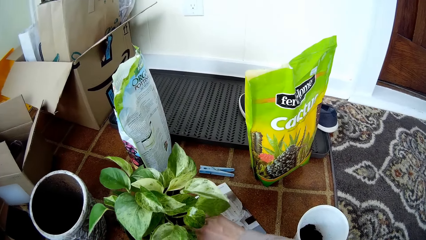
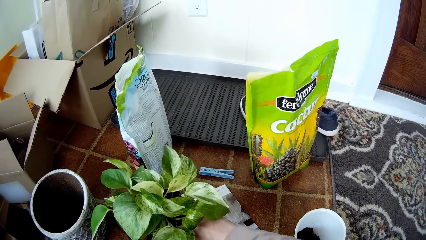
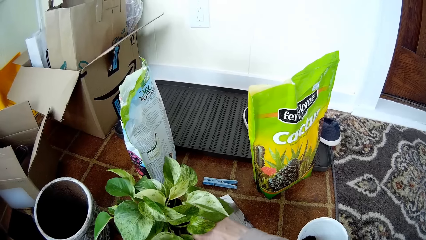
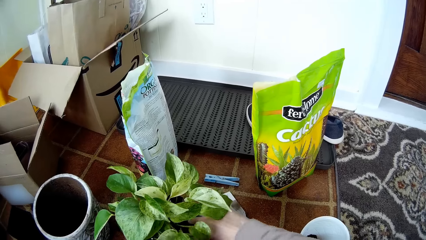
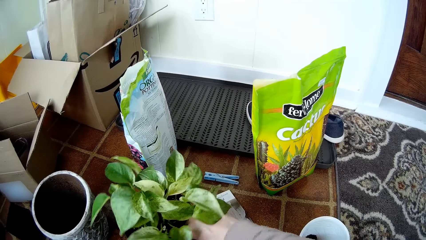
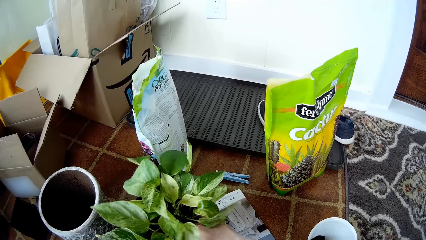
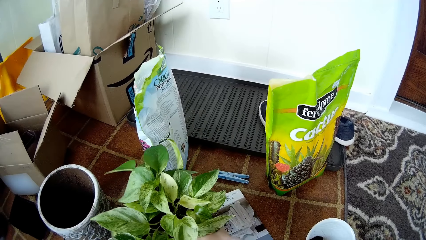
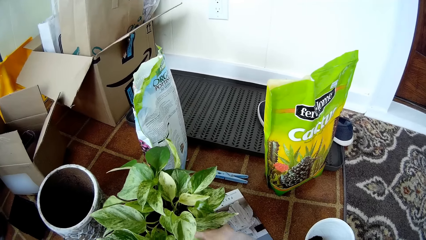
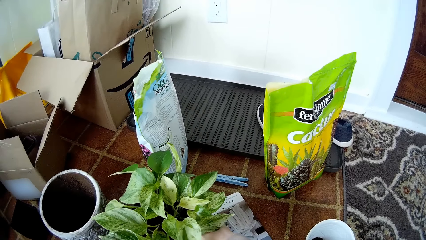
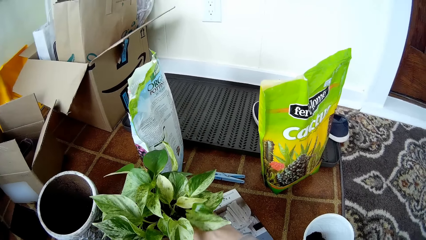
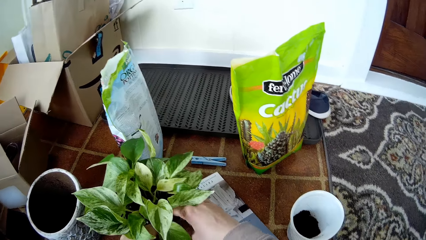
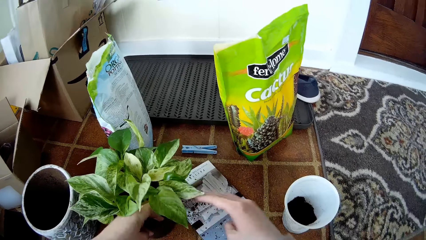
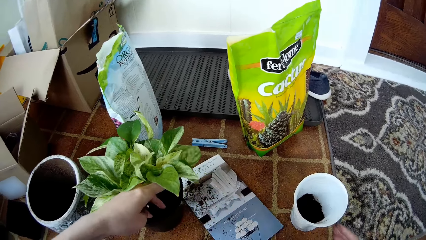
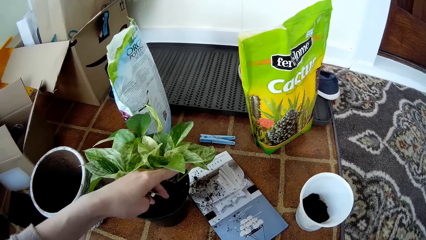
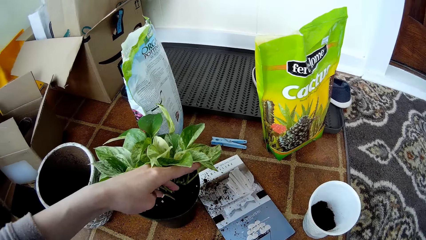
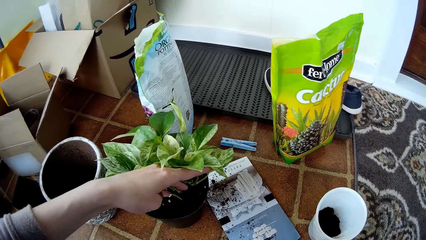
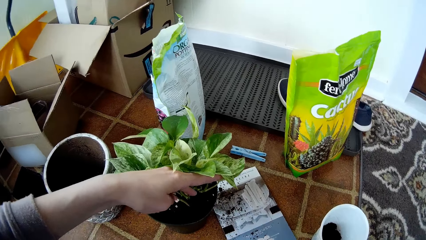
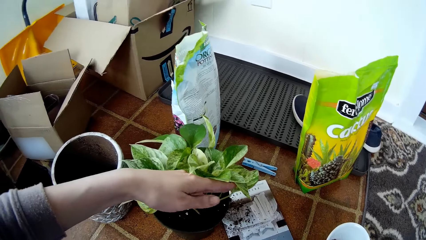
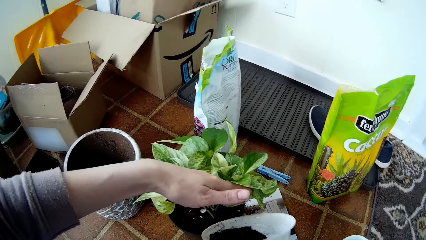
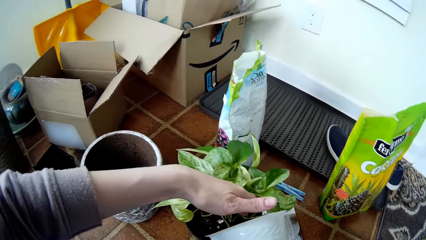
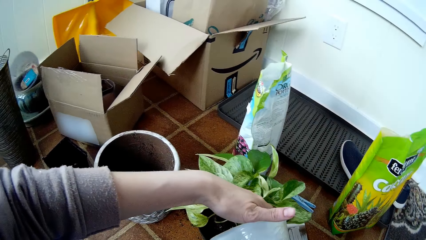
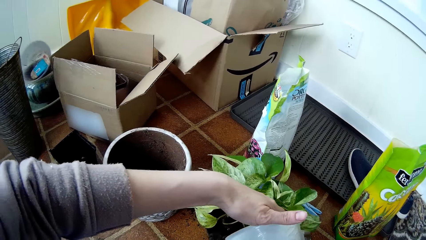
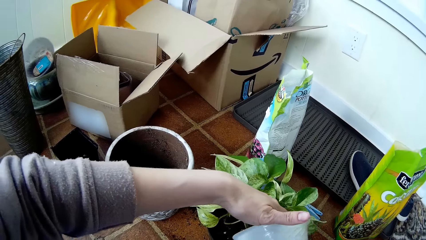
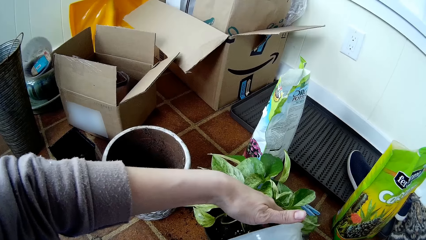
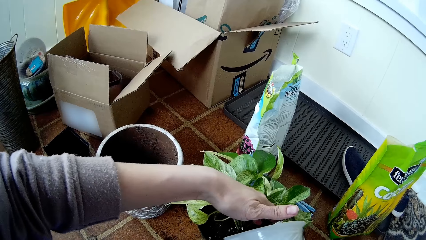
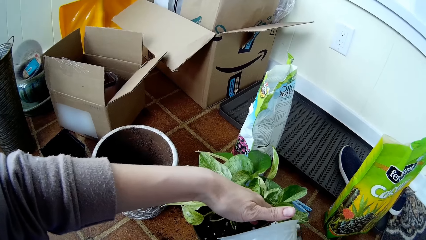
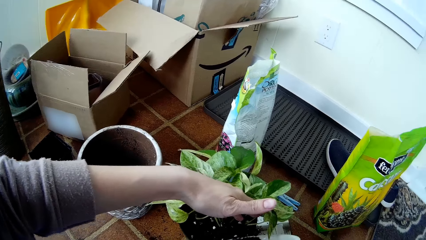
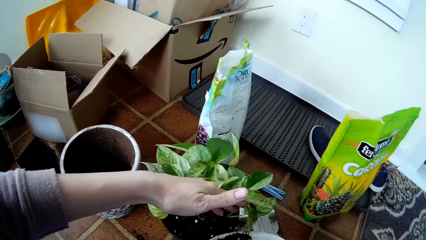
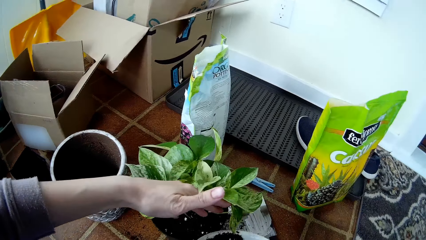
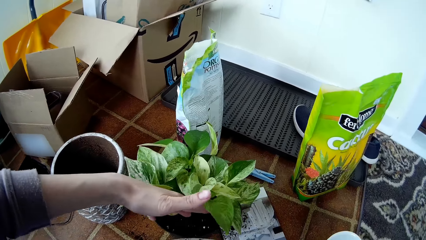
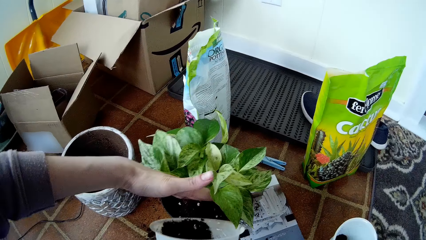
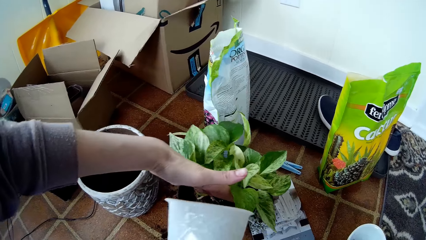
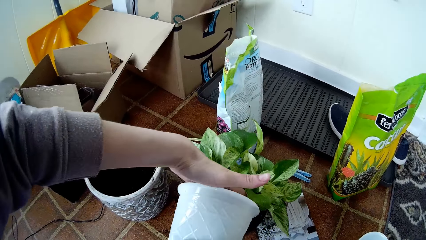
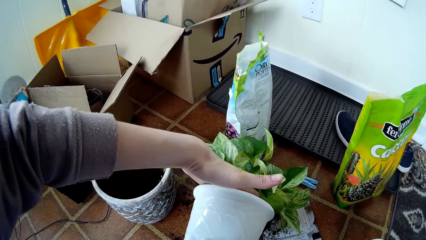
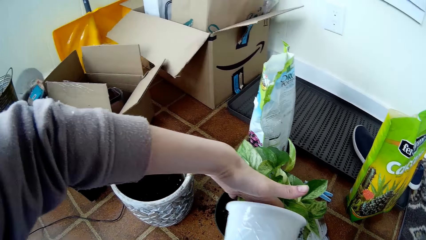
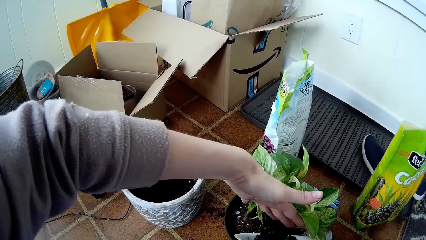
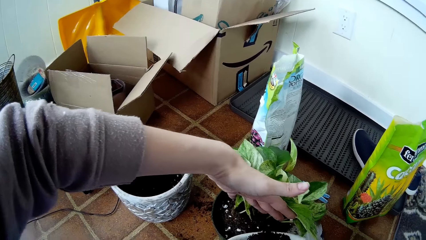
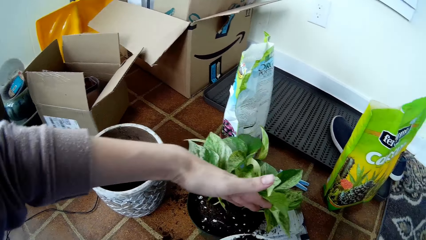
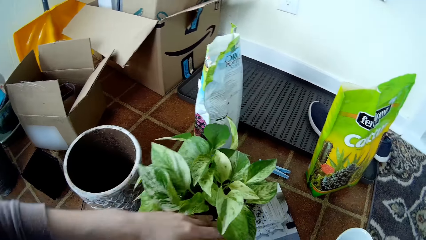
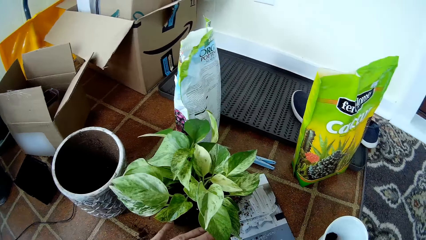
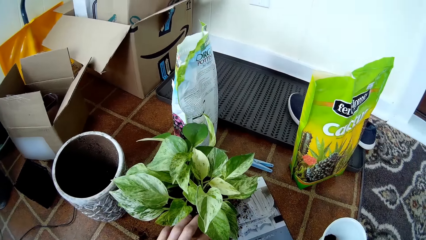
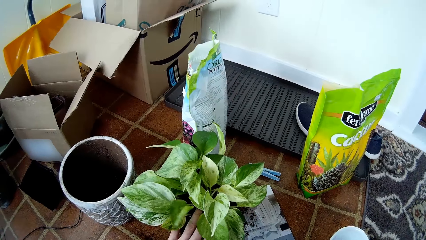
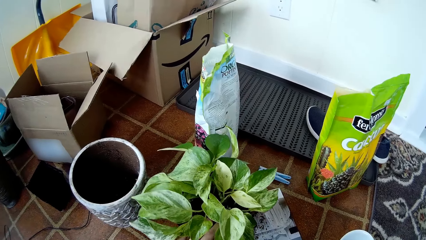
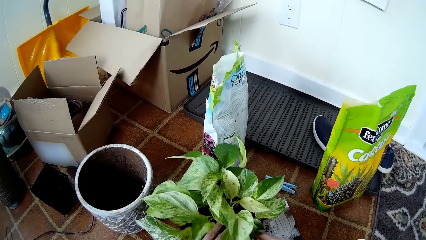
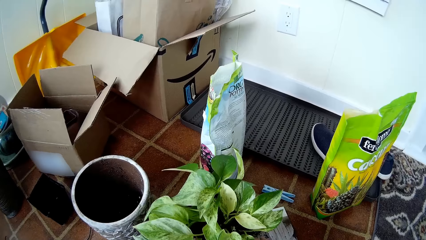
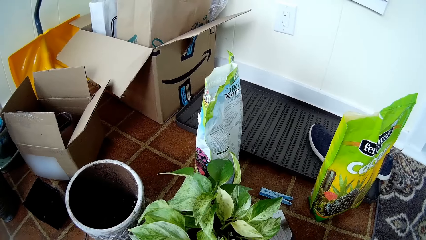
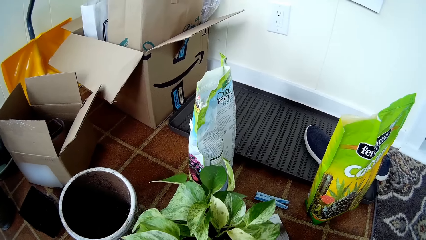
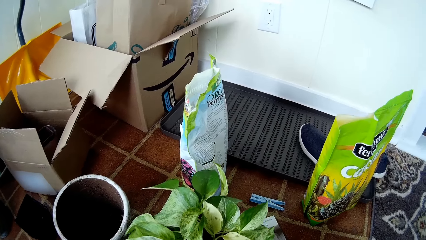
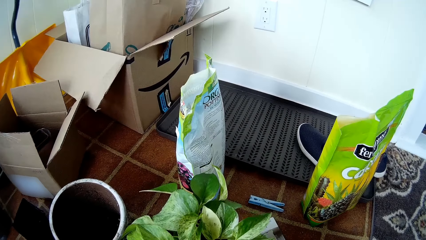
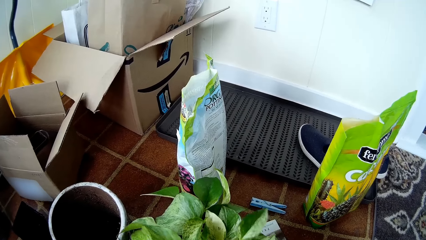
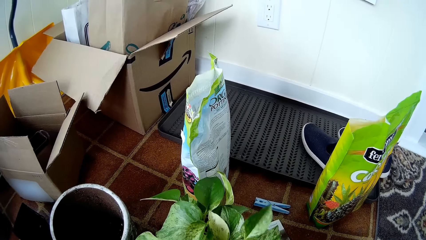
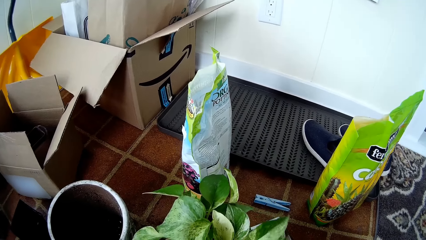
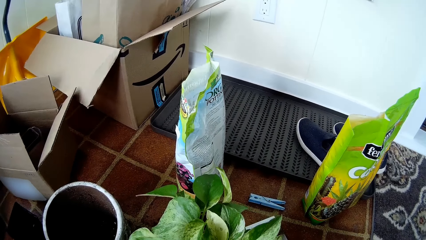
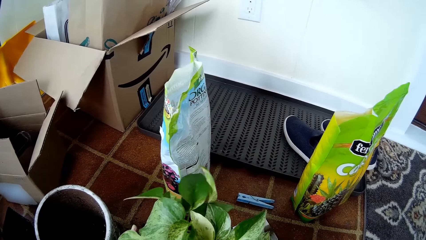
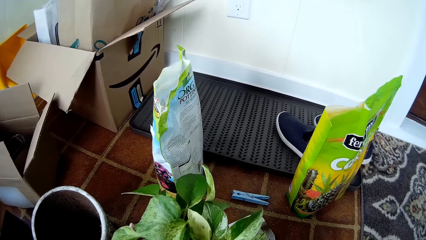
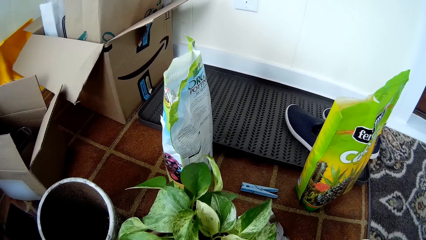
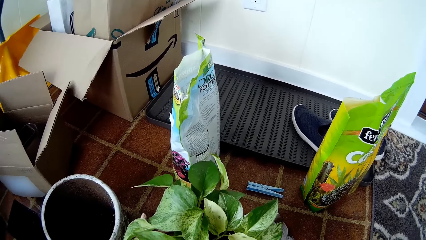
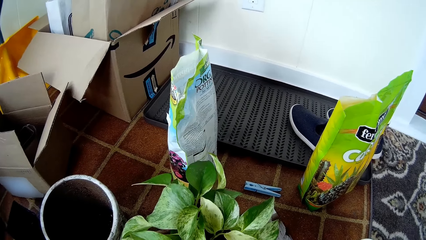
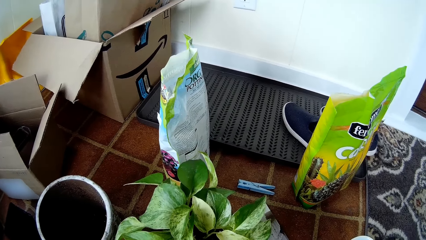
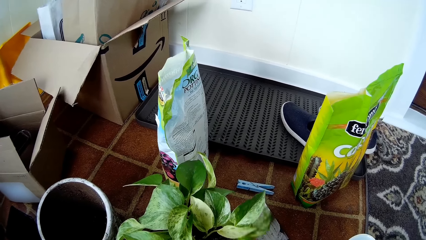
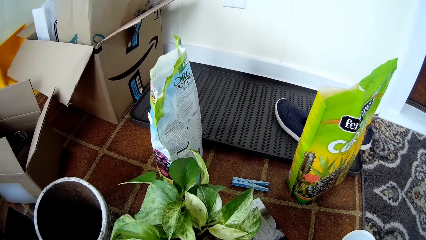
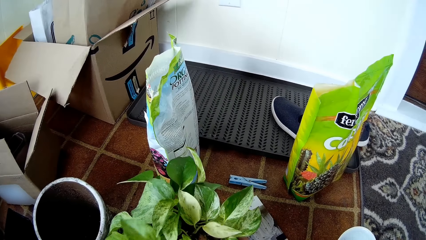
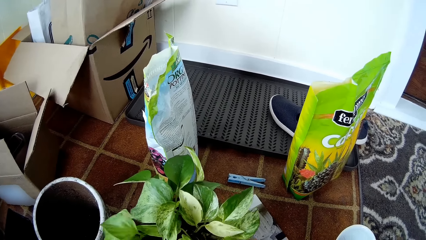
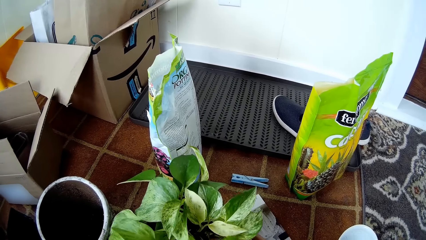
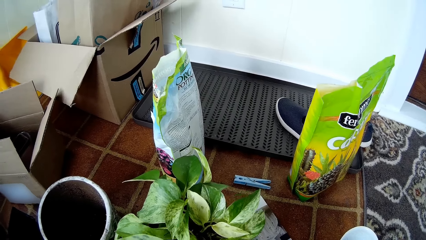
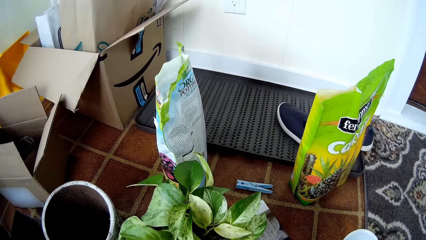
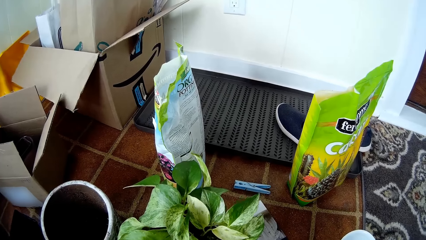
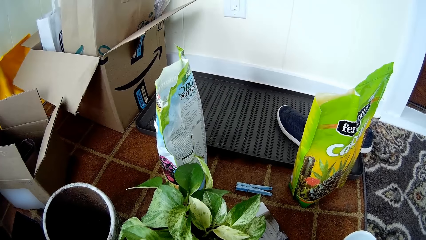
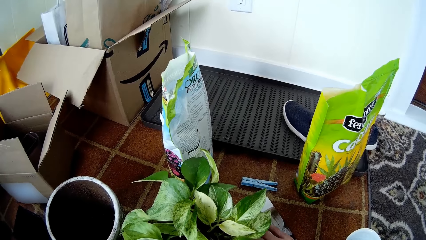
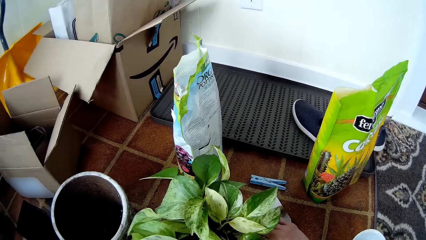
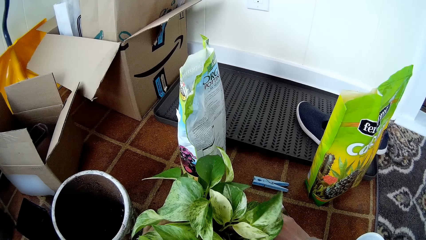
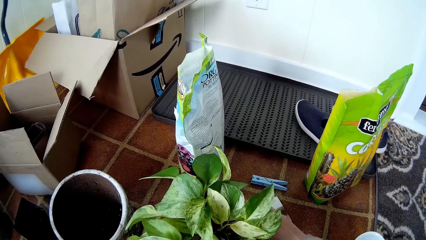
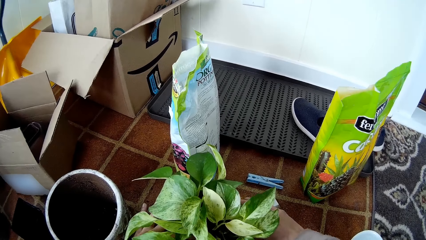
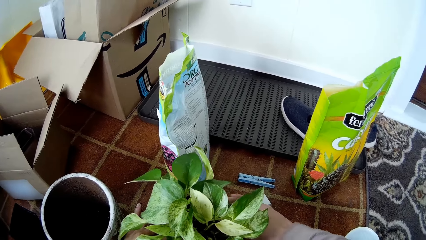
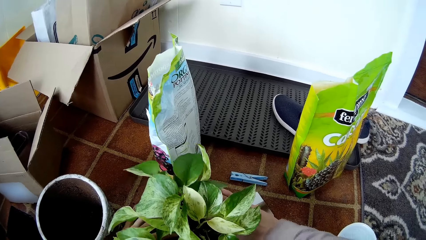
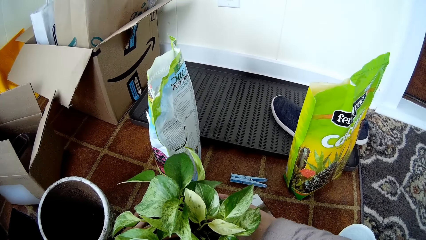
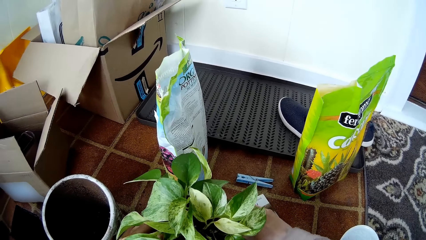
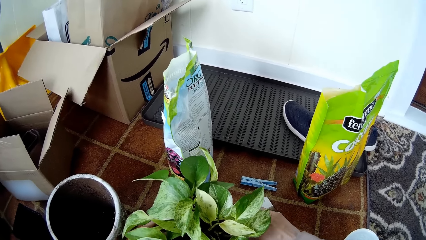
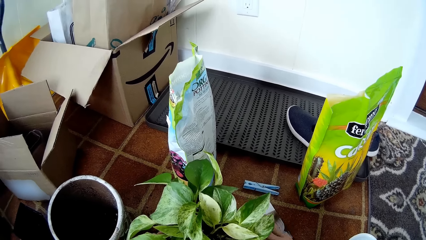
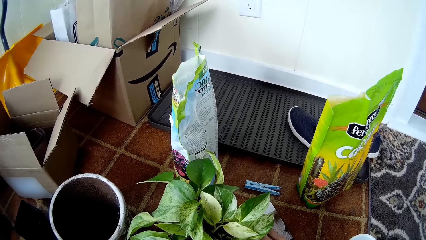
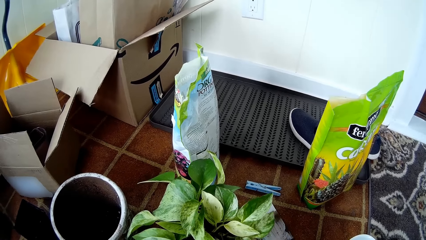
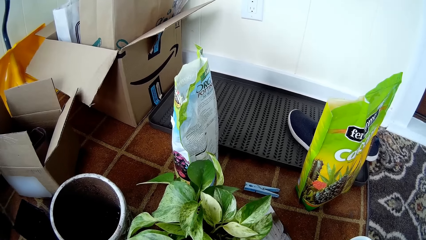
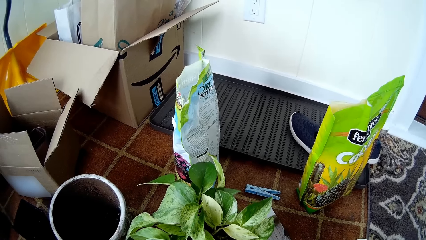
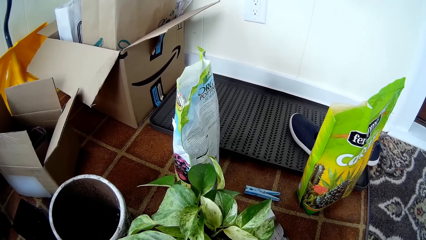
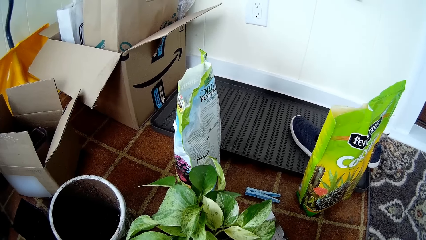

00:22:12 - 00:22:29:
The camera wearer turns the plant pot on the floor with her hands. She presses the soil in the plant pot with her hands. She aligns sand in the container with both hands. She holds the seedling in the plant pot with her left hand. She picks the container from the floor with the left hand. She turns the soil from the white flower vase into the plant pot with her right hand. She does it again. She presses the soil in the plant pot with her hands. She aligns the sand in the container with both hands.
